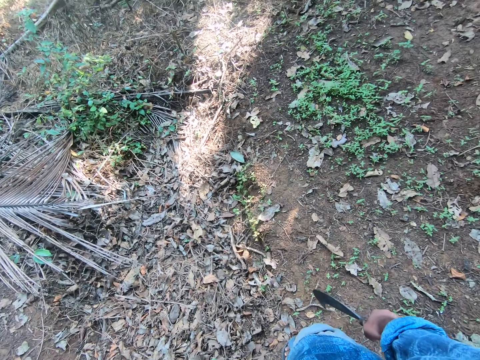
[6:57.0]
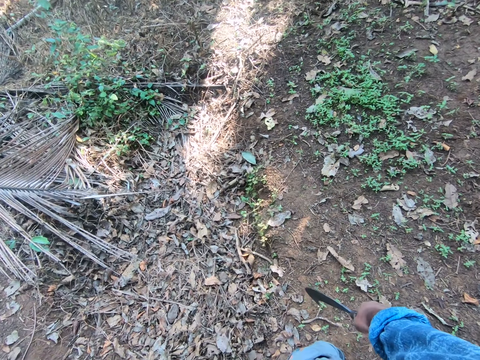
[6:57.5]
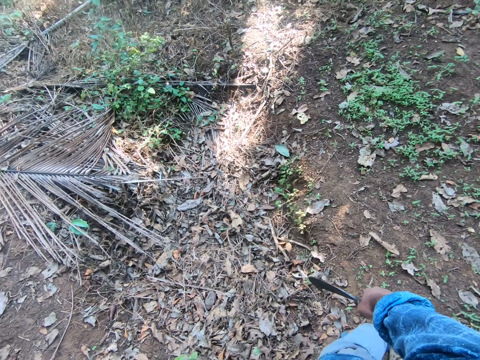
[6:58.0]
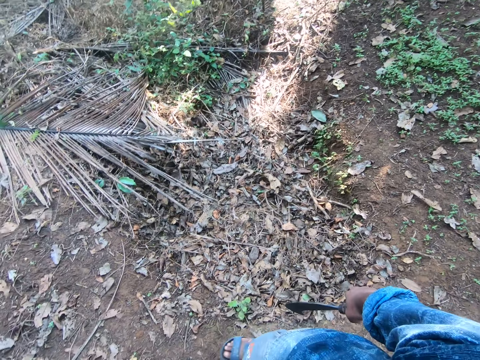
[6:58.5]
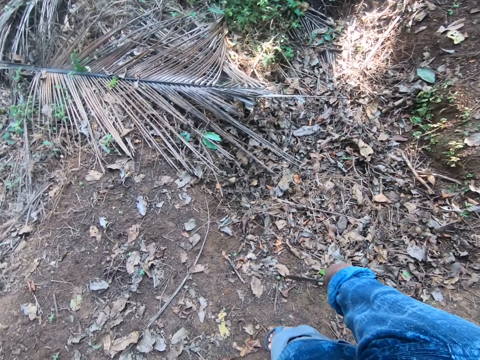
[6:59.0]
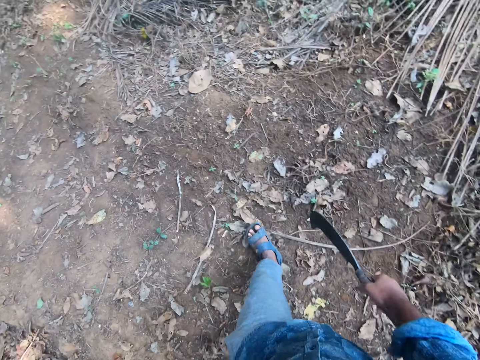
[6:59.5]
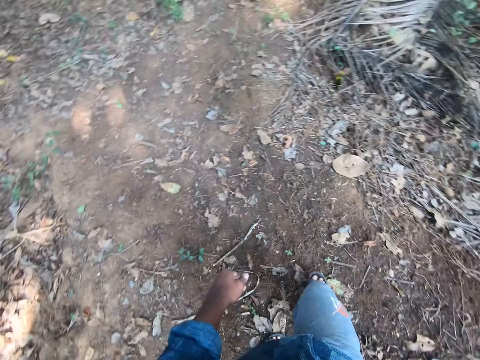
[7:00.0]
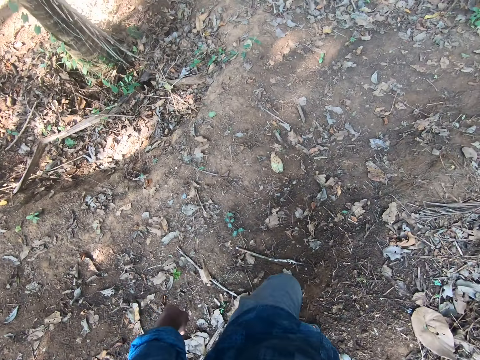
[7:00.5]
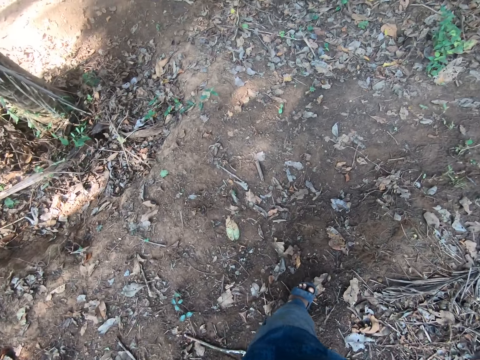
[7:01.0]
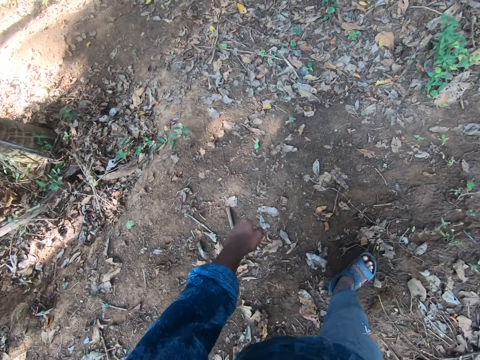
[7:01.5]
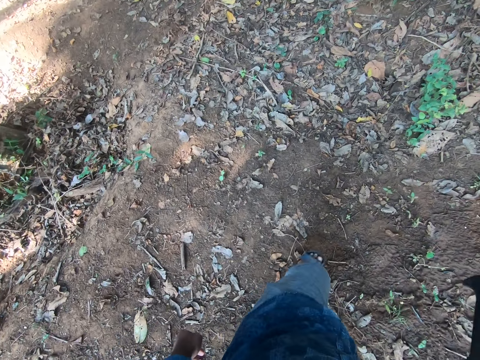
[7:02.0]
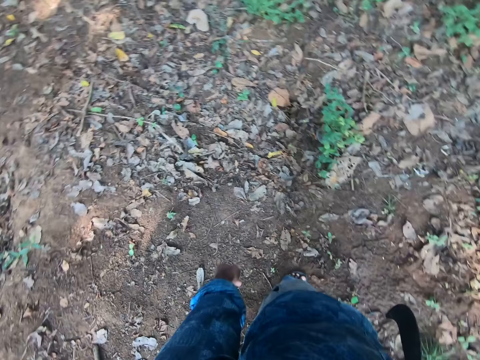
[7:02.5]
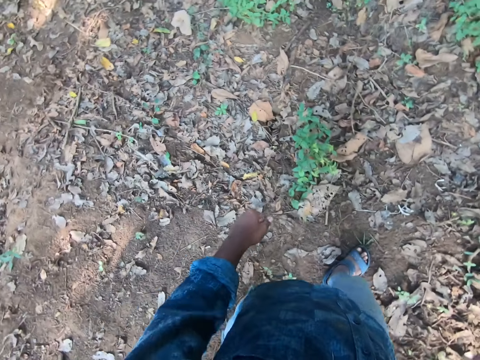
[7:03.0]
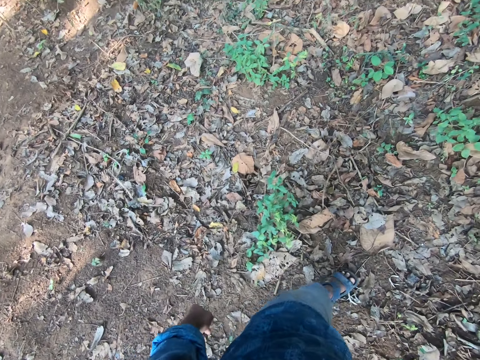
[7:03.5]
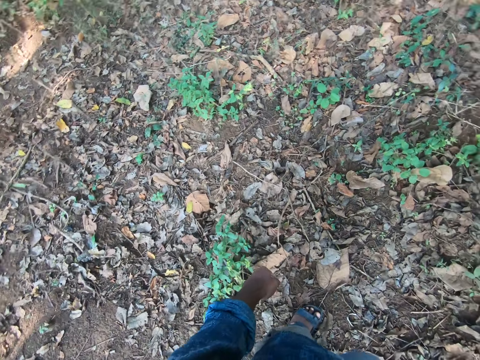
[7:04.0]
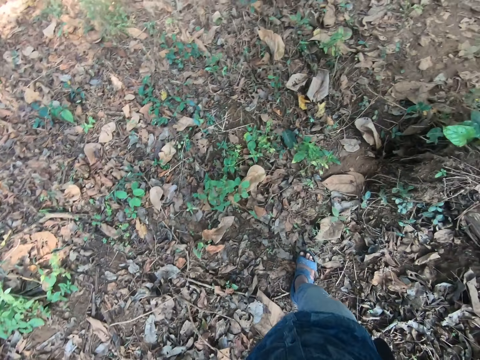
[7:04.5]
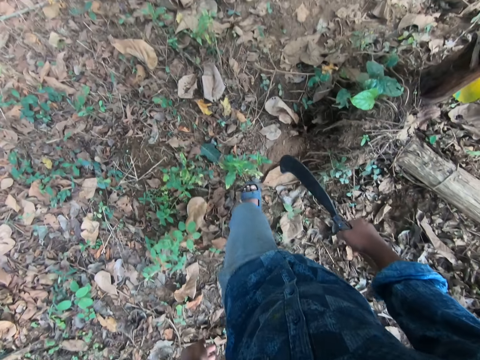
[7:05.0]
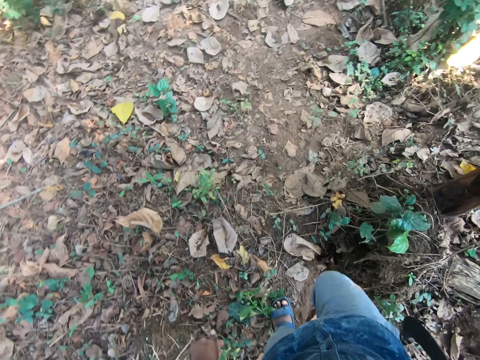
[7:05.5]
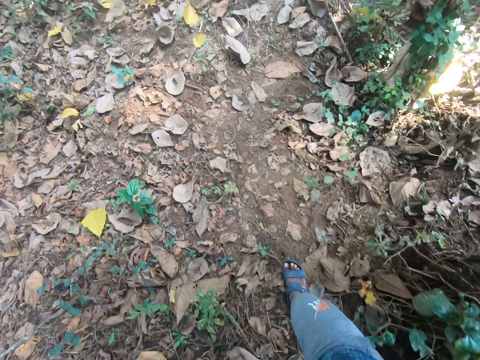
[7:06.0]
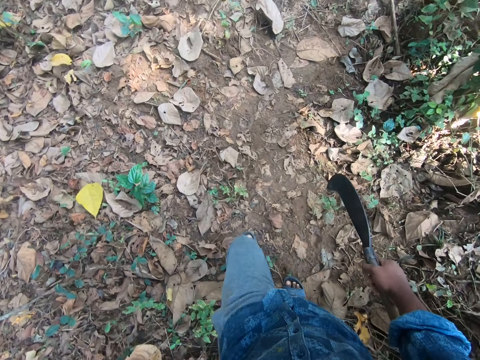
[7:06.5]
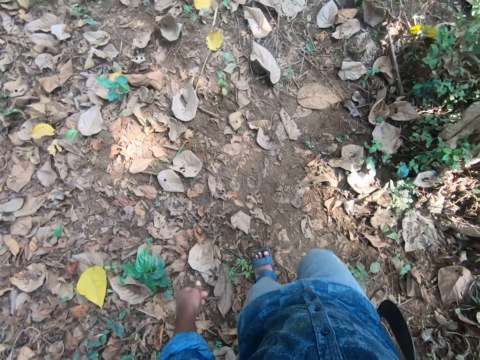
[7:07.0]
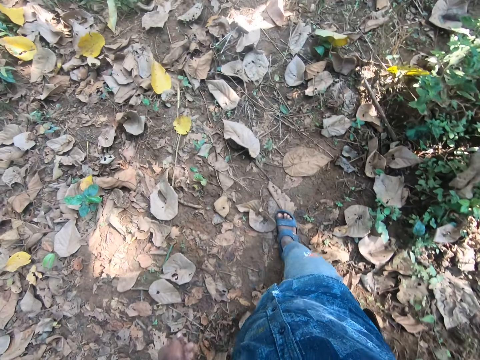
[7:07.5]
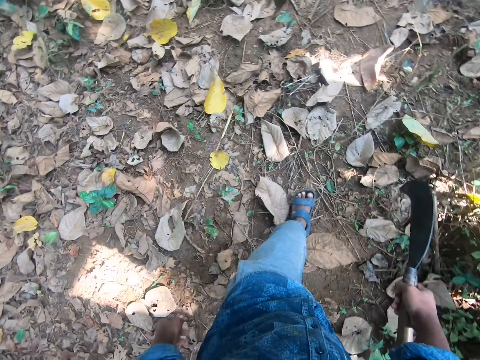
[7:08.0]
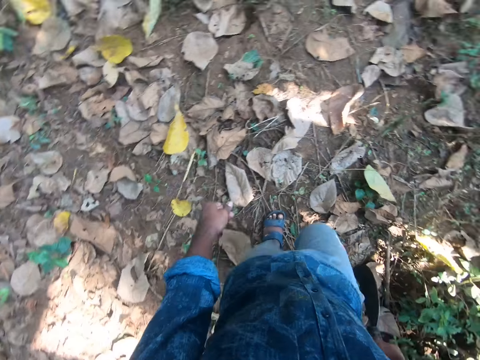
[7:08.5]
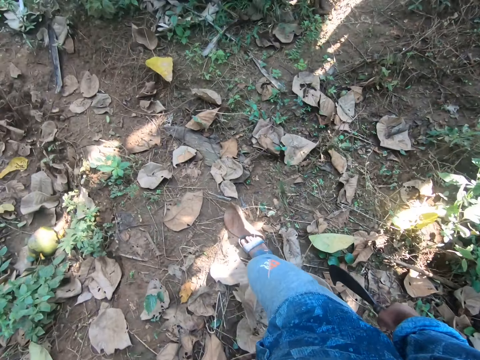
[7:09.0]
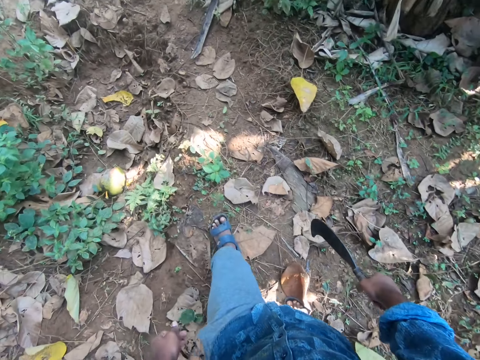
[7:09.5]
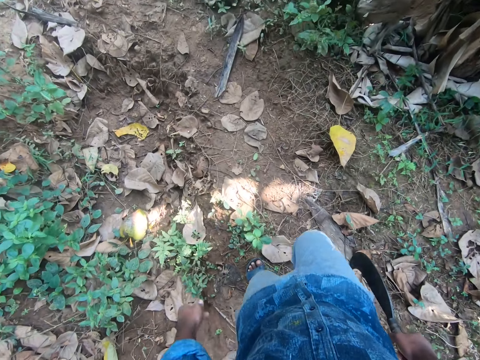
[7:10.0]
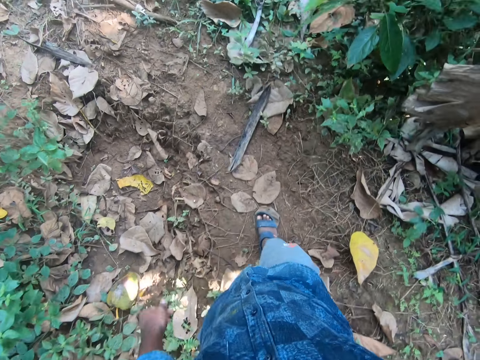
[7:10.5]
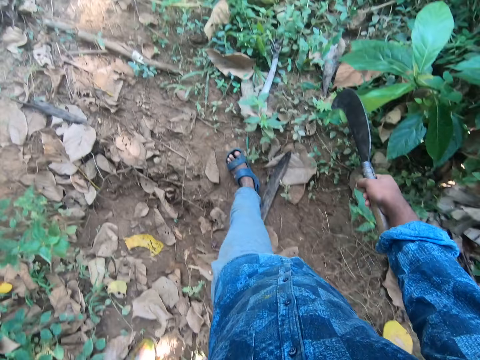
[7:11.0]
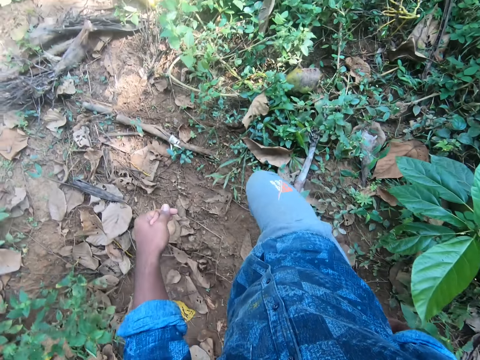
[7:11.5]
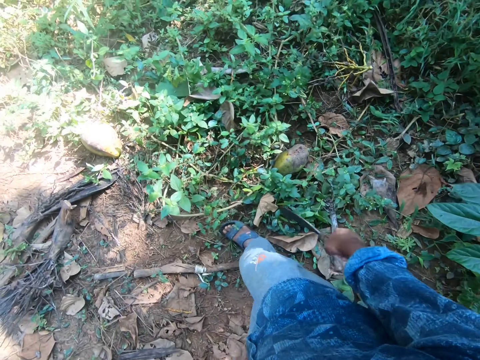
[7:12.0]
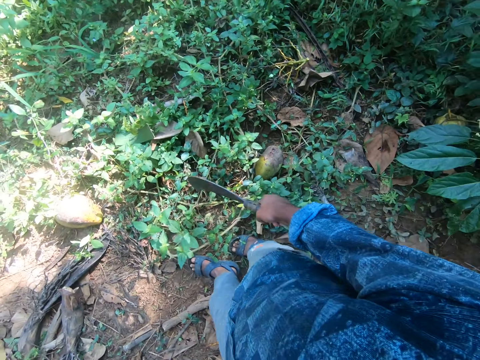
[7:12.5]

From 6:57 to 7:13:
The camera wearer walks around the garden.

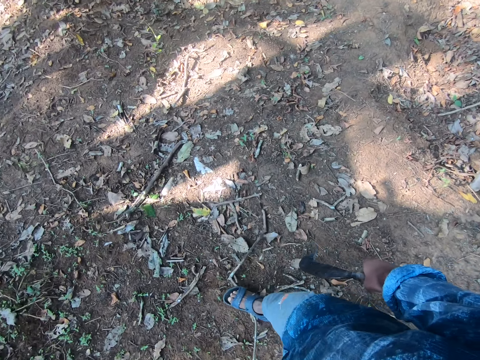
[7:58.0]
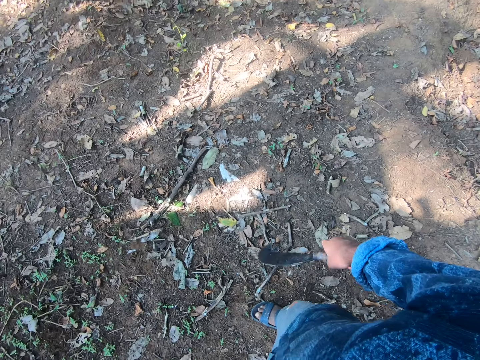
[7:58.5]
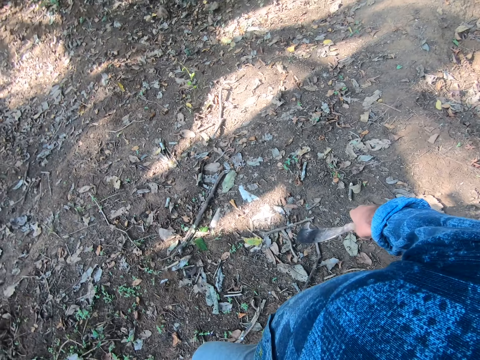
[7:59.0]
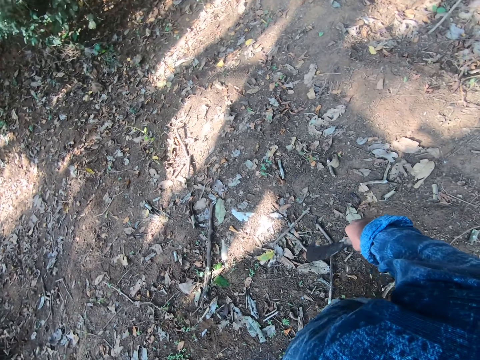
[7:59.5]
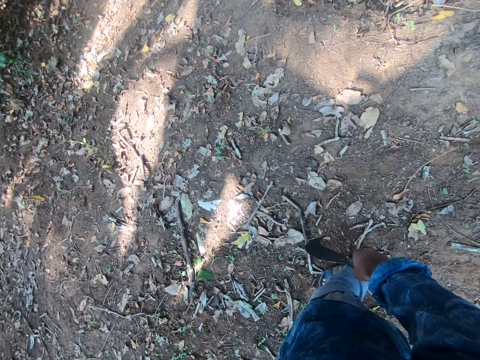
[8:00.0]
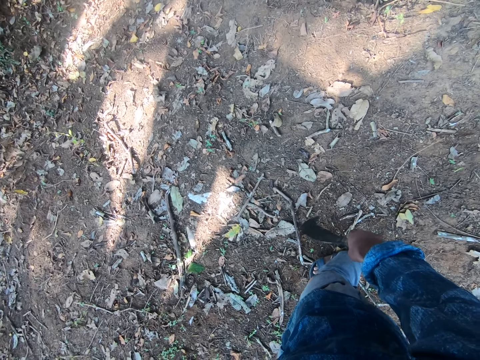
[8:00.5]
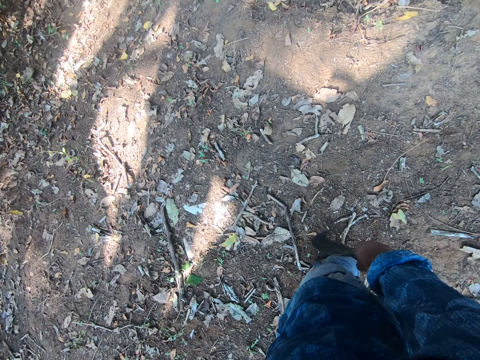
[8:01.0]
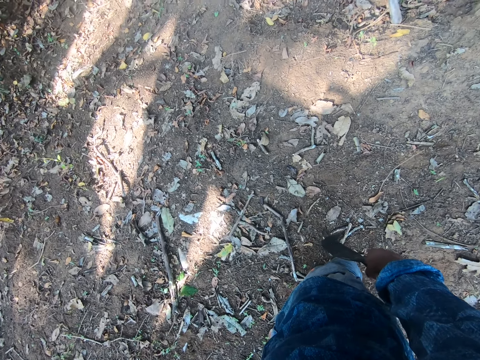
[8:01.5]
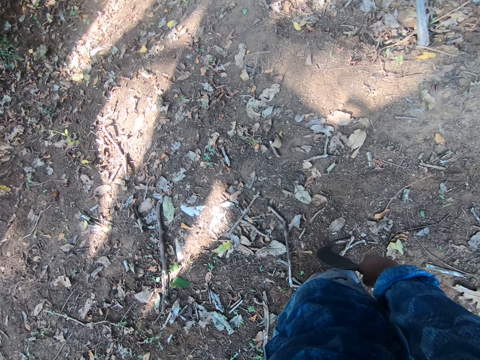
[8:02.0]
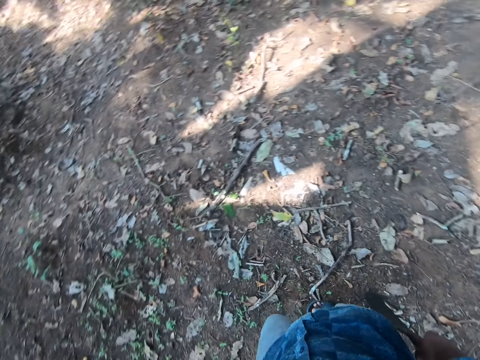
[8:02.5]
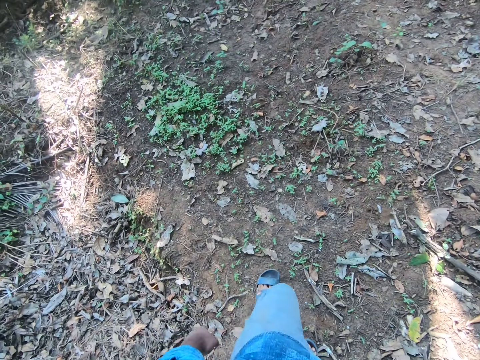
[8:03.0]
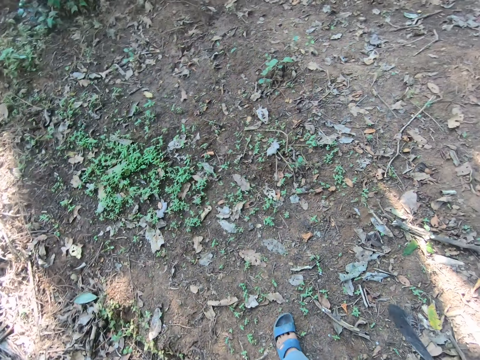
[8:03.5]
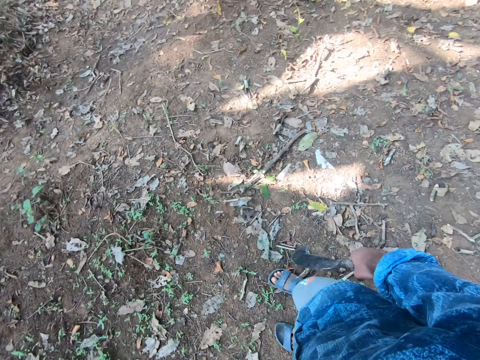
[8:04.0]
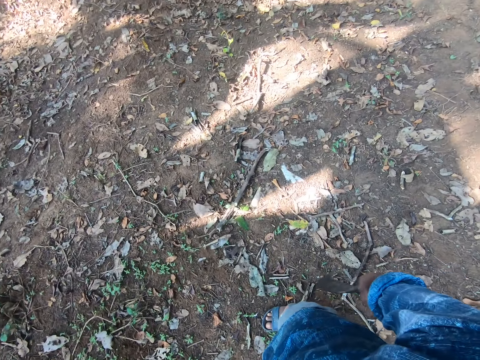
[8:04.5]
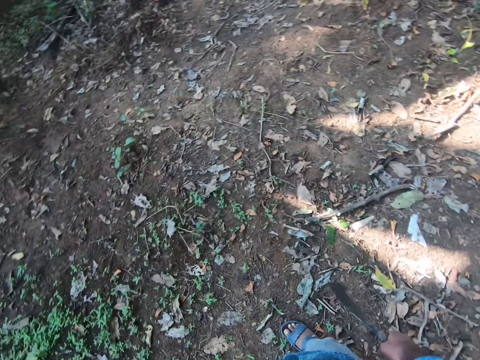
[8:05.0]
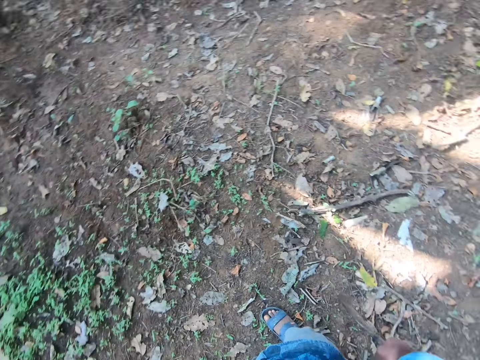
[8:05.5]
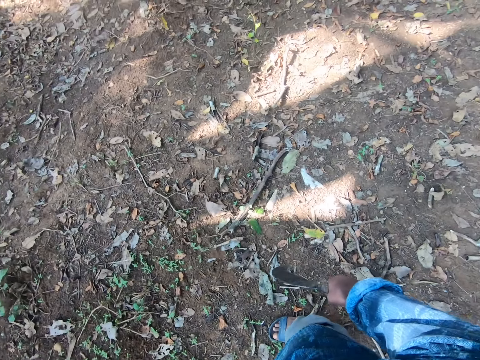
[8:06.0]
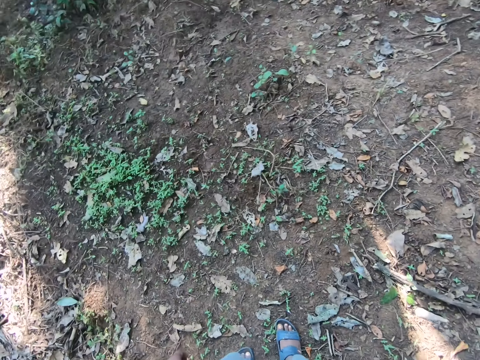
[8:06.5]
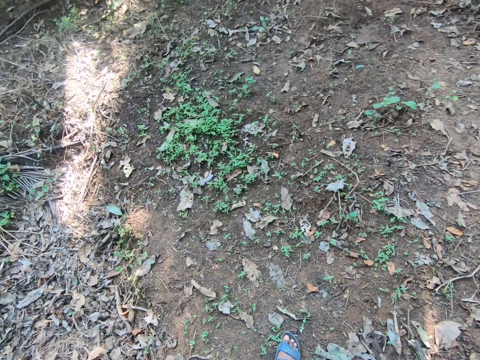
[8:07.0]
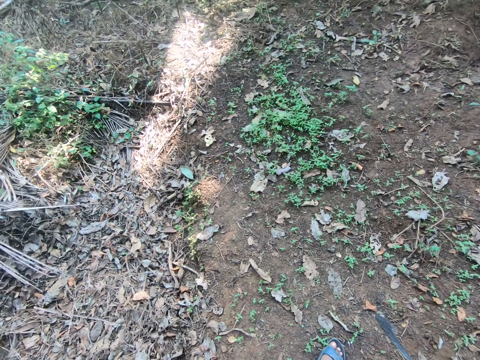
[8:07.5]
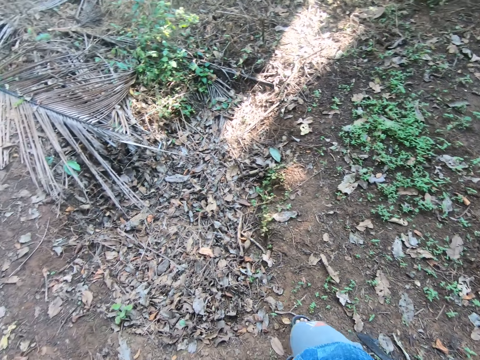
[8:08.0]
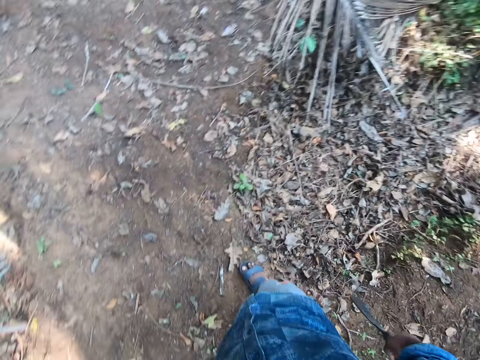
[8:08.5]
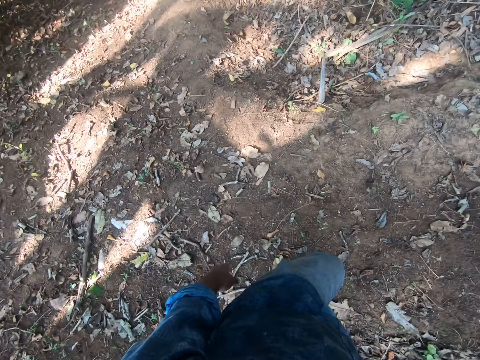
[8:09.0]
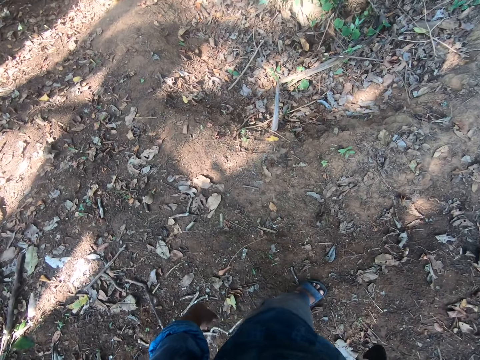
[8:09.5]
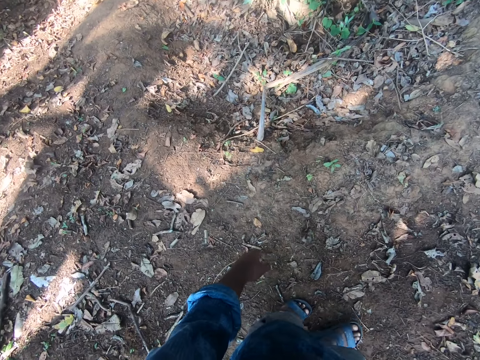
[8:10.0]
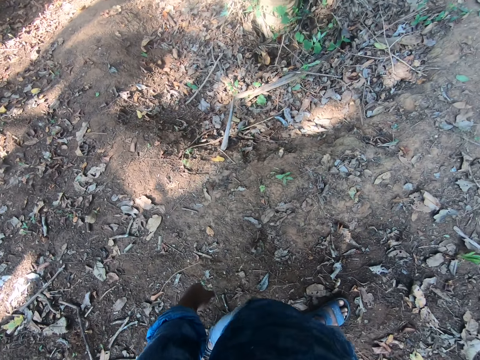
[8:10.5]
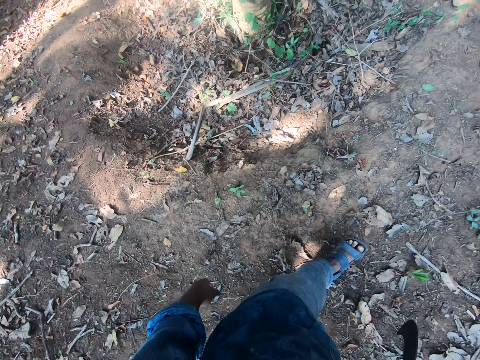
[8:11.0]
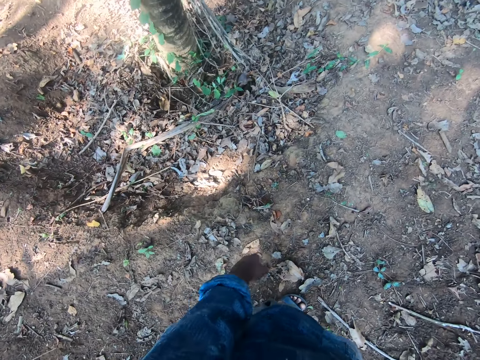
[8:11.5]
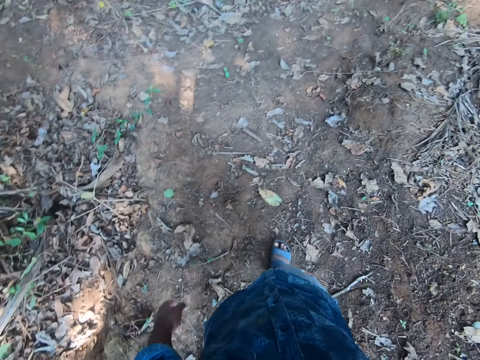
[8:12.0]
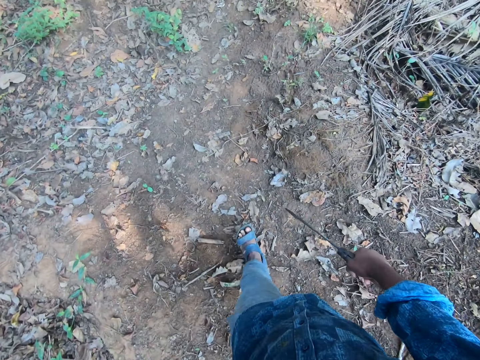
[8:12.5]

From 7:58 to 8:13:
The camera wearer looks around the garden.
